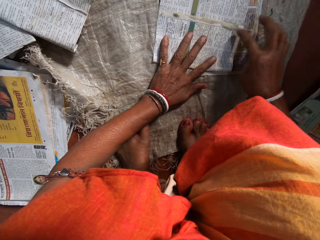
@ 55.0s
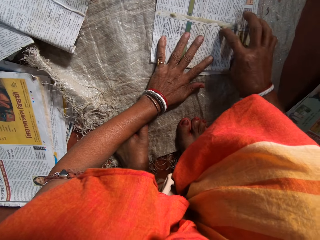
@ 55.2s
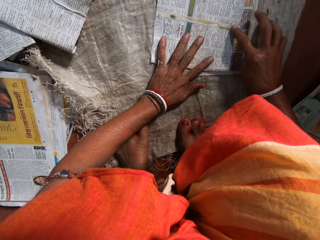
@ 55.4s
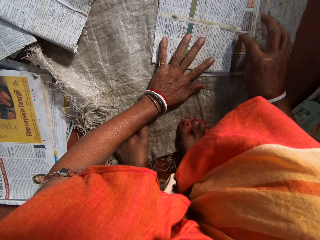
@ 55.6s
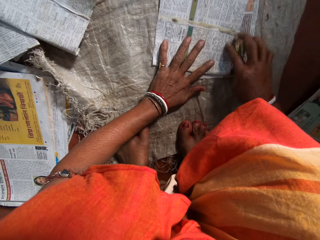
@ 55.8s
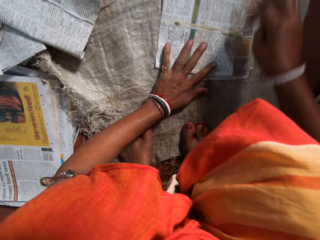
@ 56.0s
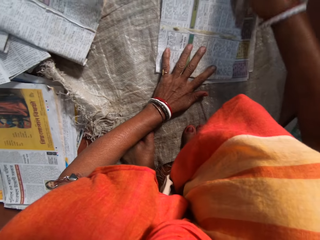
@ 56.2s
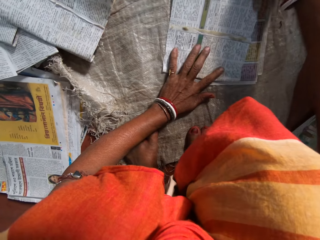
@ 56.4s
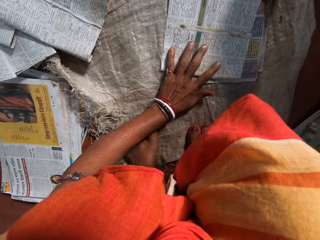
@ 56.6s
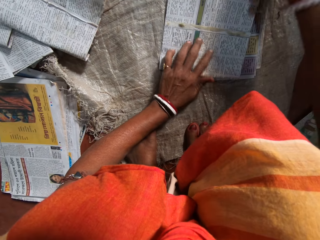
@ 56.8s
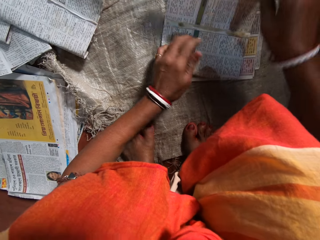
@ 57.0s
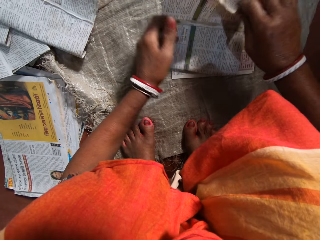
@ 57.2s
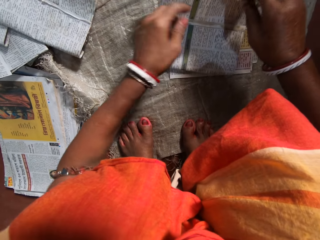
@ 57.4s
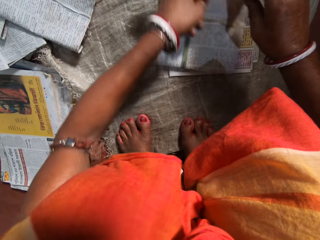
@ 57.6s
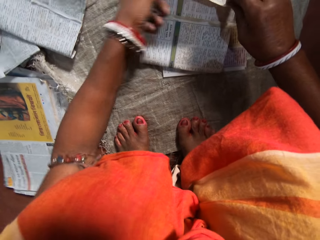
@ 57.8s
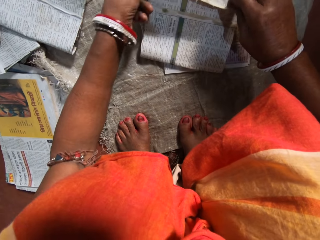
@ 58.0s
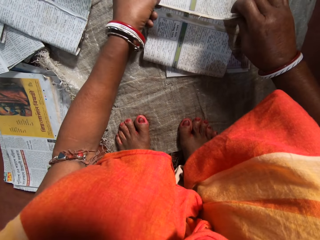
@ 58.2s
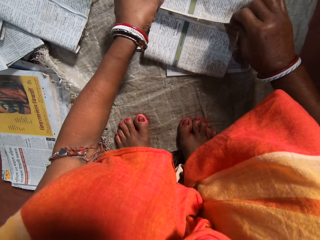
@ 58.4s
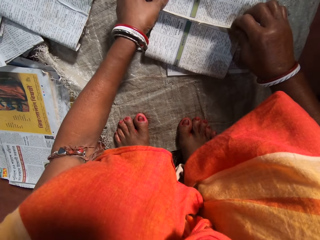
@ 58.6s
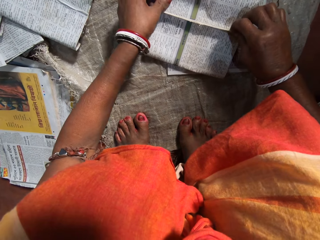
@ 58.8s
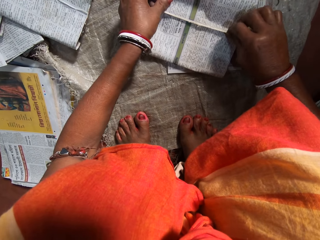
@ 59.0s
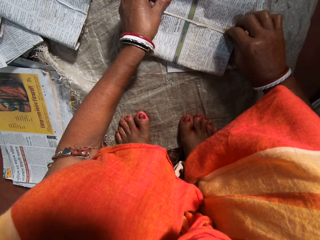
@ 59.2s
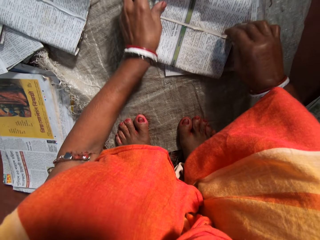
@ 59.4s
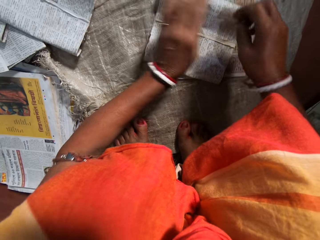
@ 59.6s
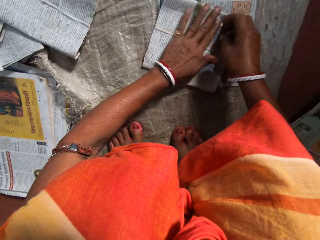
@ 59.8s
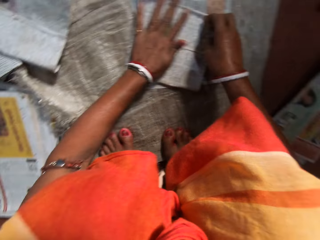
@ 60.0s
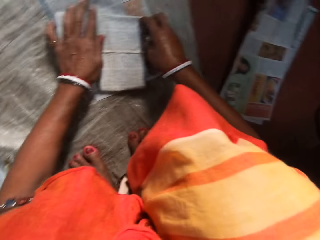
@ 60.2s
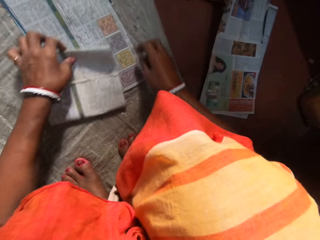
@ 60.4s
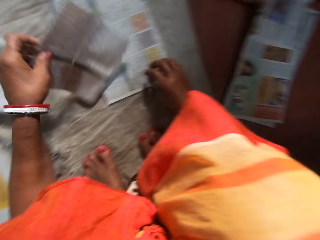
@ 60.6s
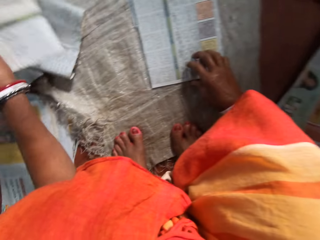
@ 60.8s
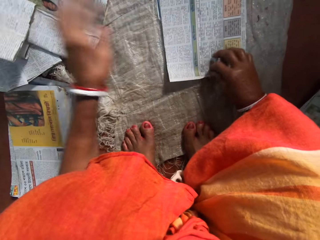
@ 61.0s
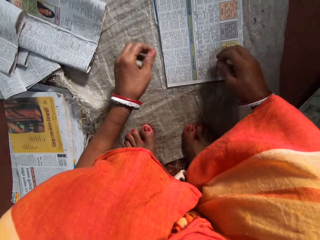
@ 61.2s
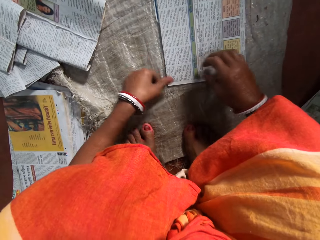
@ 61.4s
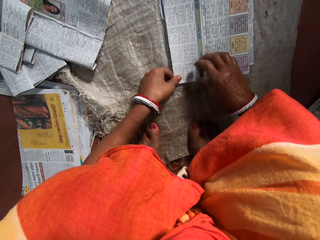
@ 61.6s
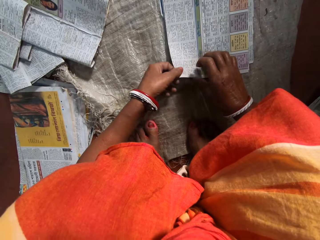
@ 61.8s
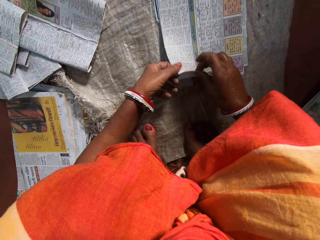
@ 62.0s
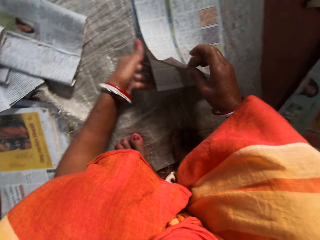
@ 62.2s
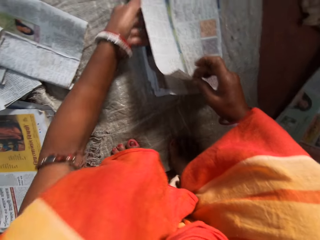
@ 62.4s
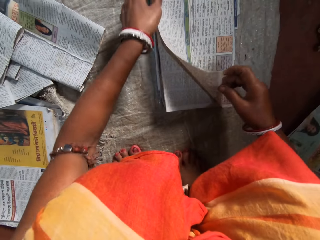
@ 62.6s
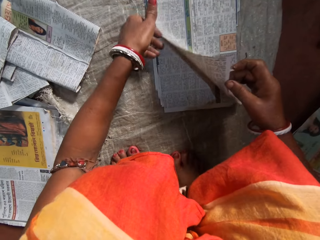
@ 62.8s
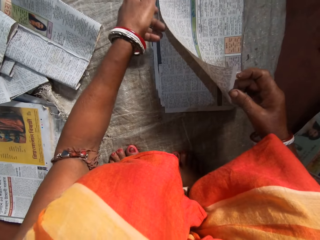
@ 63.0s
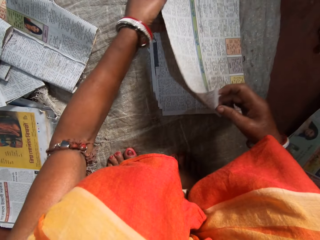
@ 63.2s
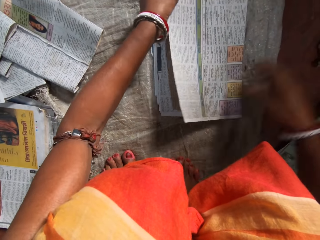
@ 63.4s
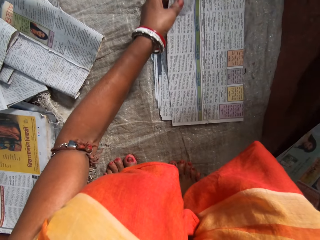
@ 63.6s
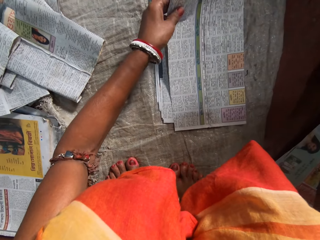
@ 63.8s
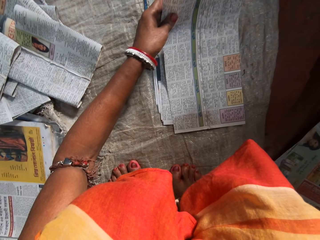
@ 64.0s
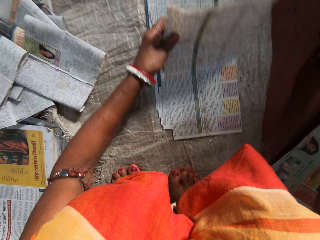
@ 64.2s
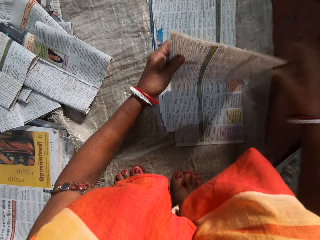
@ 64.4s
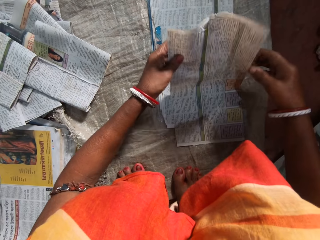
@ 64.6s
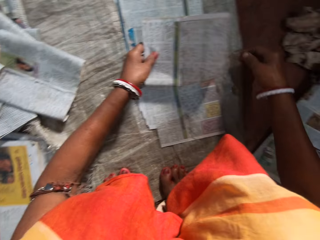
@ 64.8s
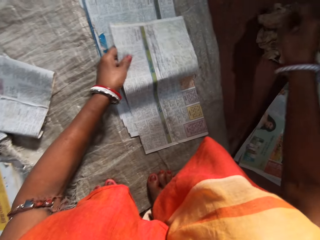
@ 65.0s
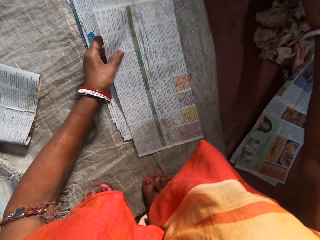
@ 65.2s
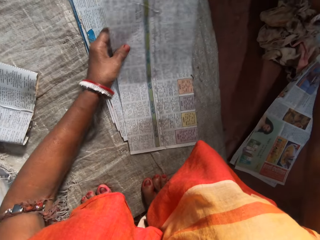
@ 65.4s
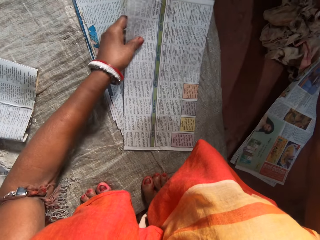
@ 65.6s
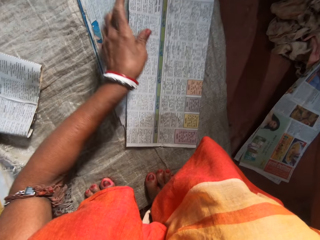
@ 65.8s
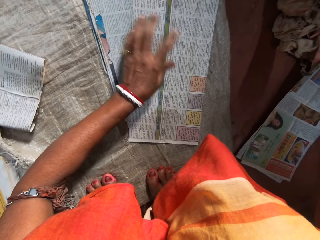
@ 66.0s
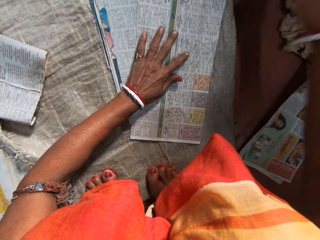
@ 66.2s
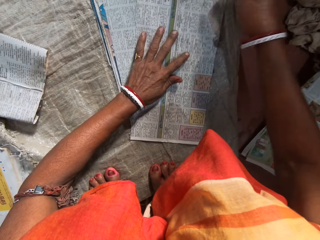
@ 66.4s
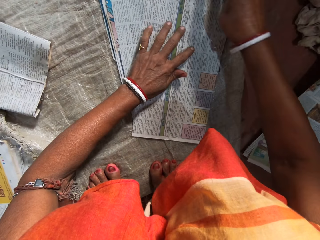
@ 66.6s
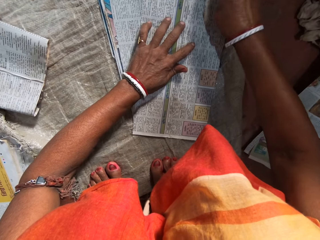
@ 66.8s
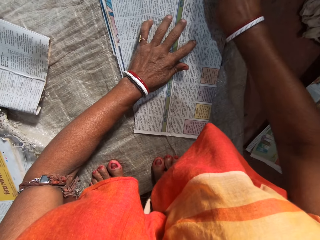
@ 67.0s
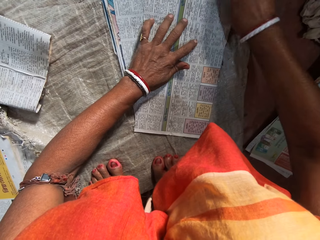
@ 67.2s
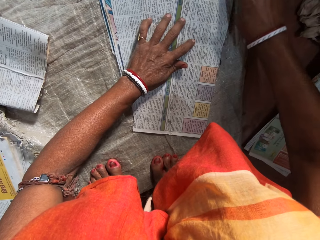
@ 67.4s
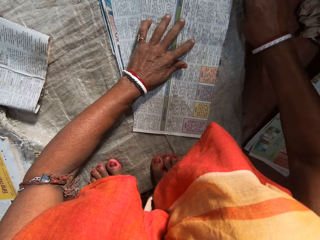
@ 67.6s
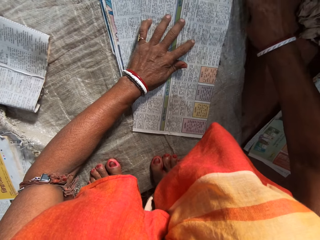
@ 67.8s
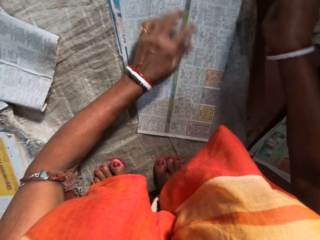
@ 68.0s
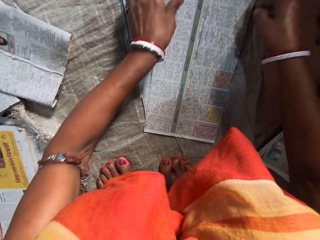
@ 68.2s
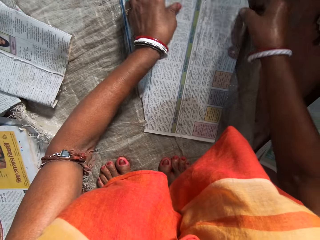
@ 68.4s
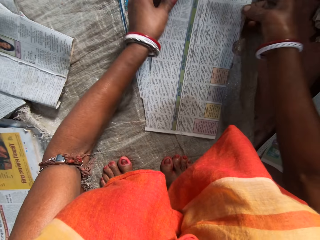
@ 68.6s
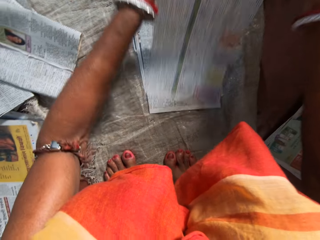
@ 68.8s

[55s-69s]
The camera wearer folds the paper with her hands. She presses the newspaper with her hand. She picks a newspaper from the others. She places the folded paper on a pile of papers with her left hand. She holds the newspaper. She picks another paper from an array of papers on the floor with her hands. She moves her left hand under the newspaper. She touches the newspaper with her right hand. She places the newspaper on the others. She puts her left hand on the newspaper. She takes some gum with her right hand. She applies the gum on the paper with her right hand.

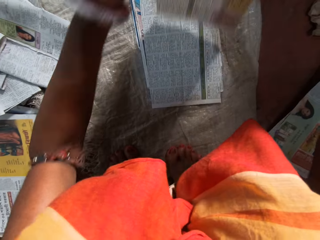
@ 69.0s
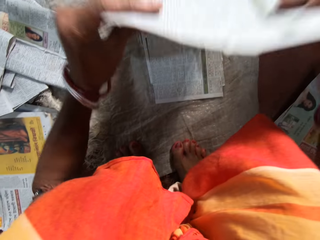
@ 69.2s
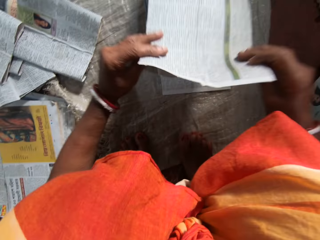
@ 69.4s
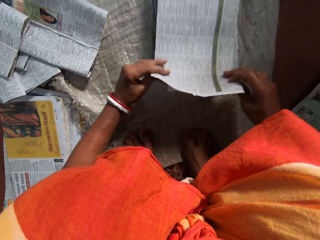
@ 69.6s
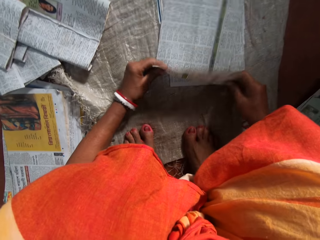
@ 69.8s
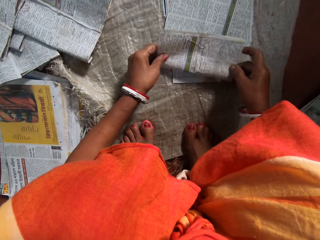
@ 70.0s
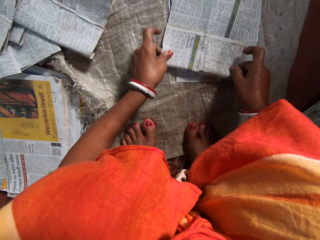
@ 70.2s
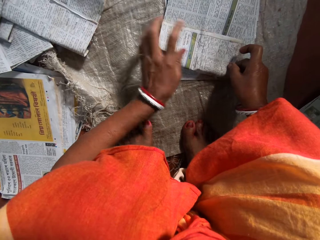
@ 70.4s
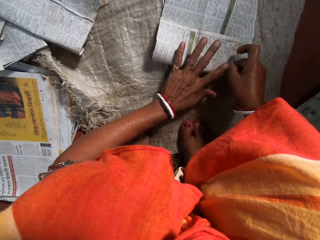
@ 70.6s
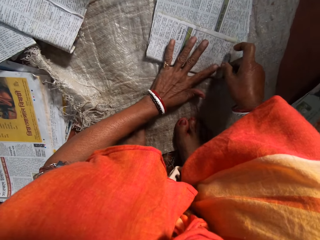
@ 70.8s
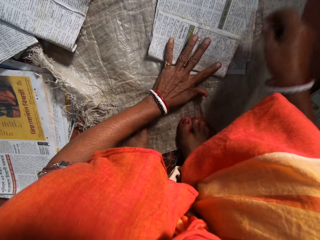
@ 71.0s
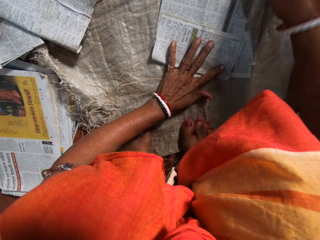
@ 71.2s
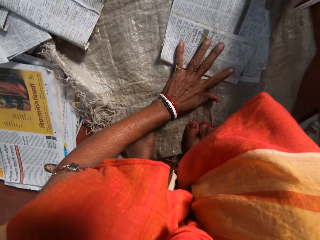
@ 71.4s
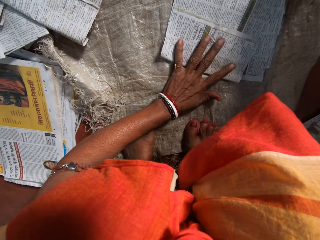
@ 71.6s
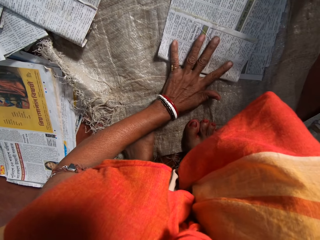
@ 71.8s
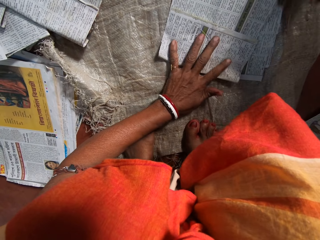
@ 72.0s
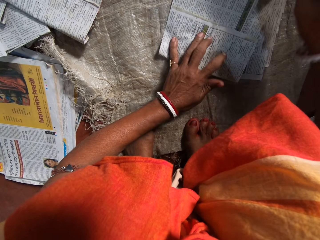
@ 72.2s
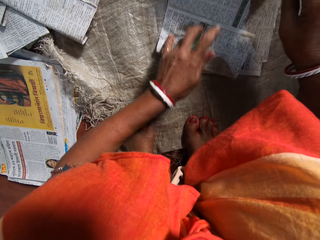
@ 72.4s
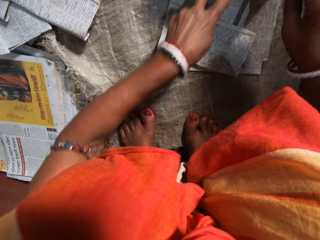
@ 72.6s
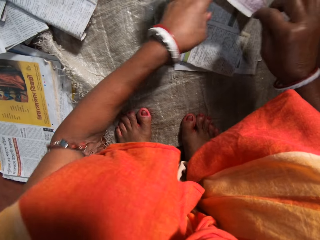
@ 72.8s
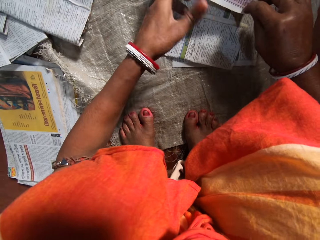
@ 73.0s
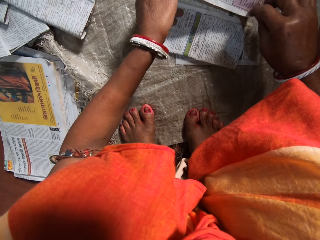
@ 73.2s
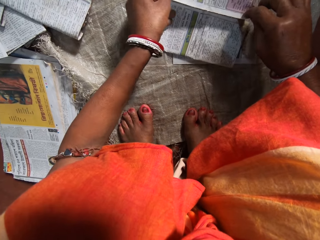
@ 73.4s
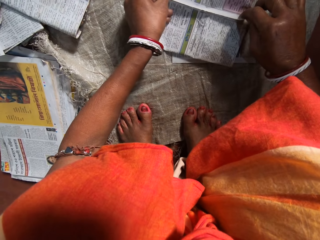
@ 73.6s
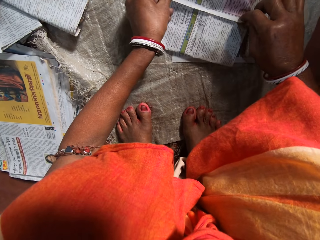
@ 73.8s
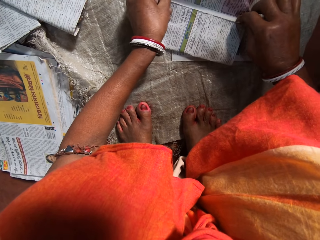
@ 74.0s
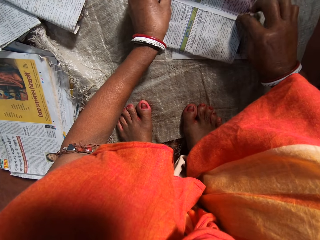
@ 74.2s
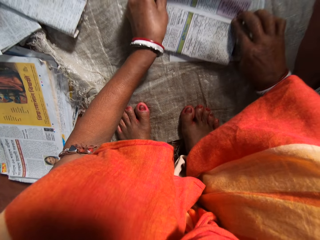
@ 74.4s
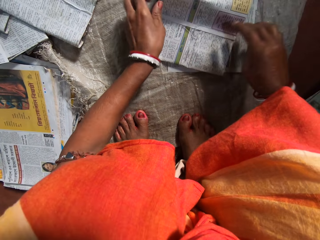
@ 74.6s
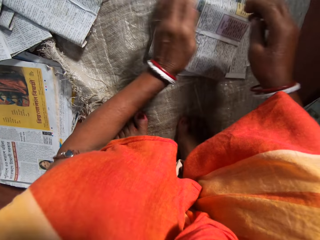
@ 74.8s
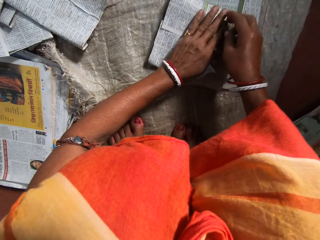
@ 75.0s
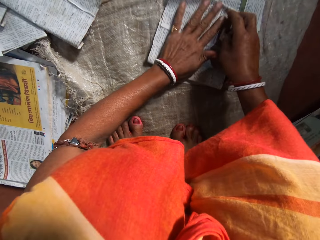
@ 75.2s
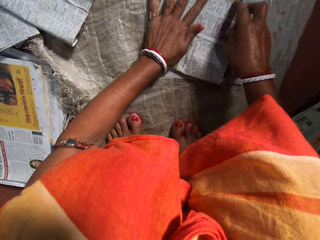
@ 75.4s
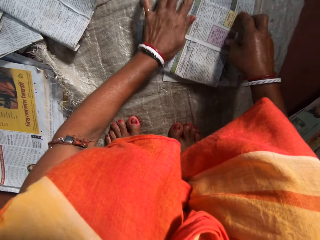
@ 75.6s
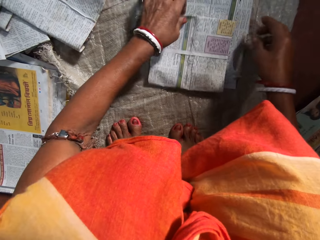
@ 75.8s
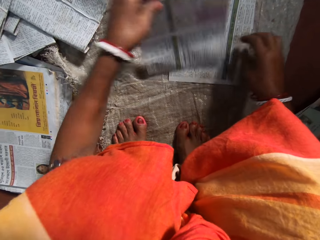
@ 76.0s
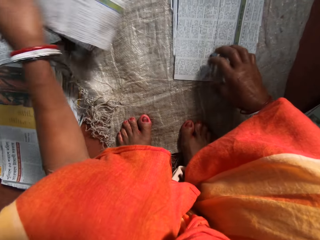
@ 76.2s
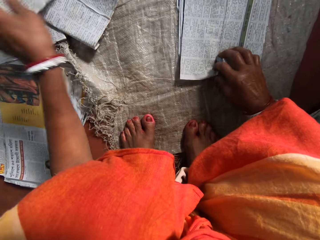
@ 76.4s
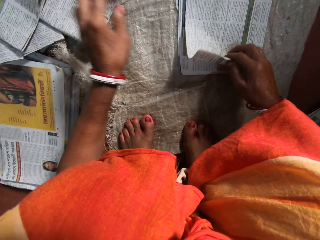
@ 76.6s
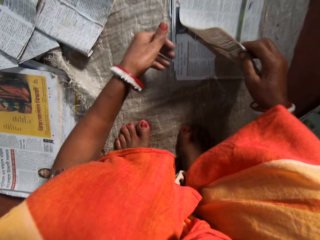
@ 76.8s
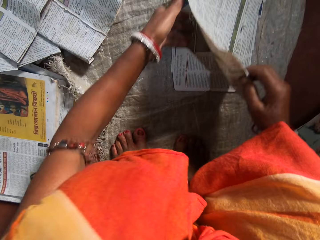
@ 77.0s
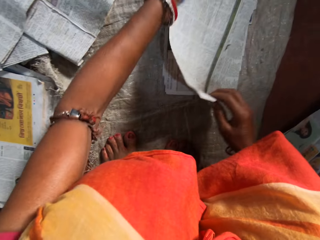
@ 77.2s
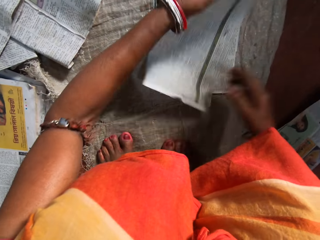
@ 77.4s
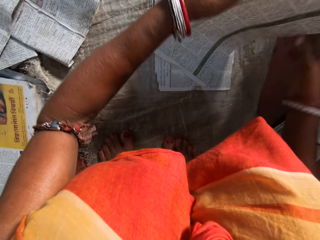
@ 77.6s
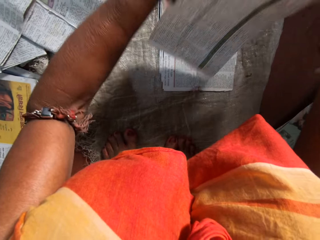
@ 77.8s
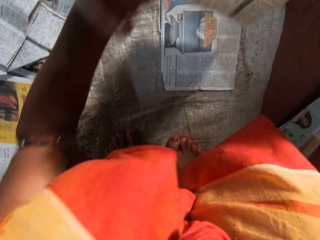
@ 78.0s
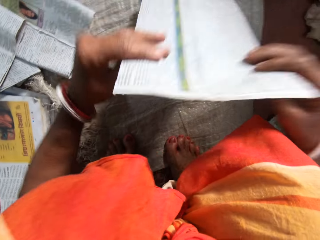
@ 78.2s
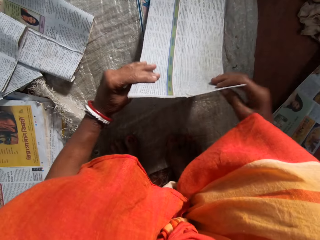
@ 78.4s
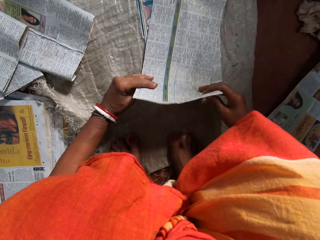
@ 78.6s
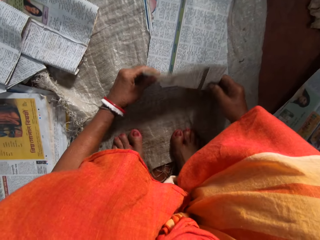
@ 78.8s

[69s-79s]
The camera wearer lifts a newspaper from the others. She turns the newspaper. She folds the paper with her hands. She places the newspaper on the others. She puts her left hand on the newspaper. She folds the newspaper. She presses the newspaper with her hands. She picks the newspaper from the others. She places the folded paper on a pile of papers with her left hand. She picks another paper from an array of papers on the floor with her hands. She turns the newspaper.
